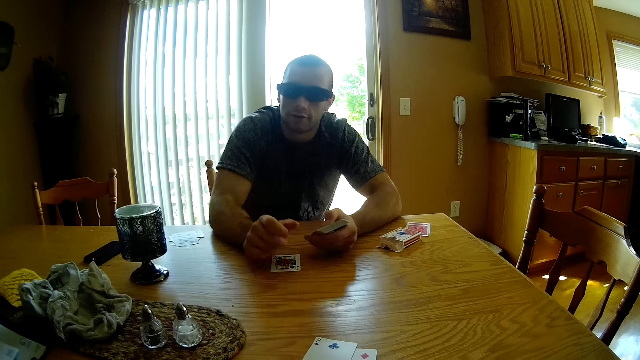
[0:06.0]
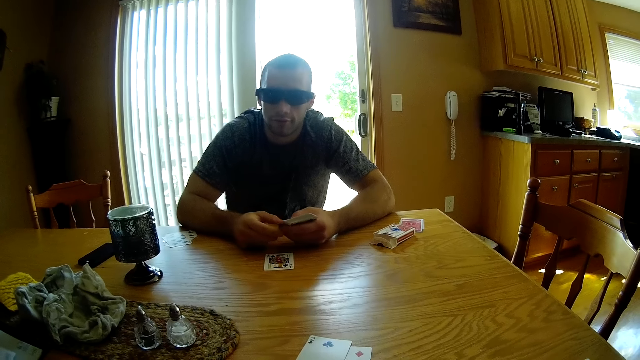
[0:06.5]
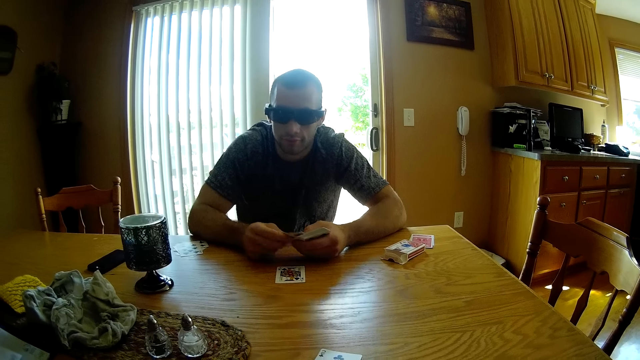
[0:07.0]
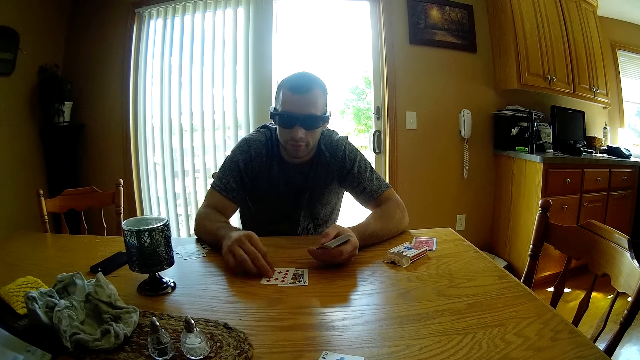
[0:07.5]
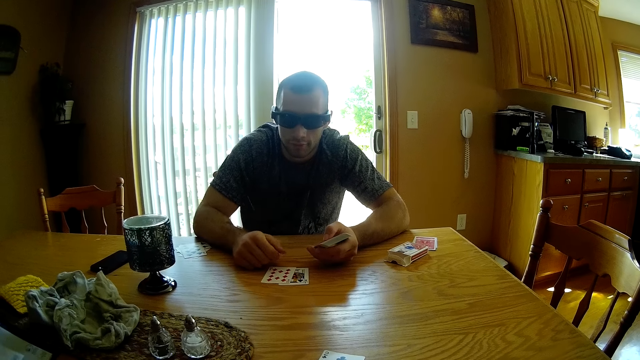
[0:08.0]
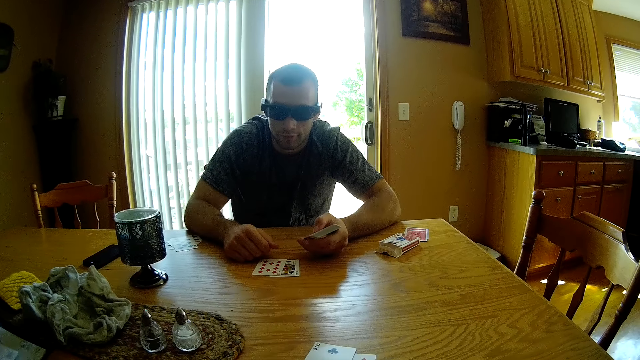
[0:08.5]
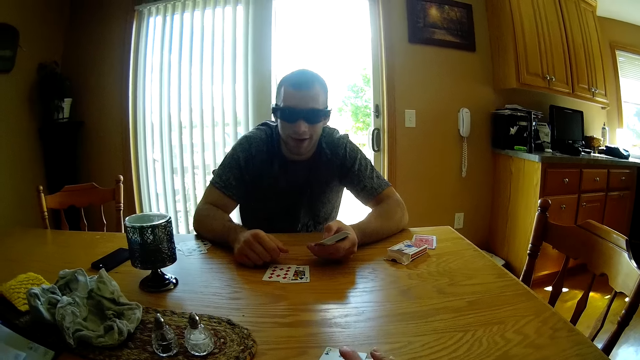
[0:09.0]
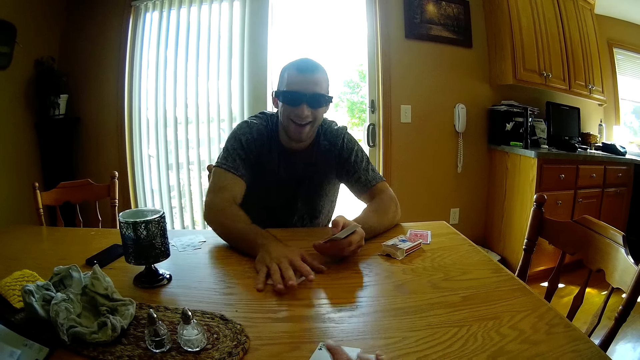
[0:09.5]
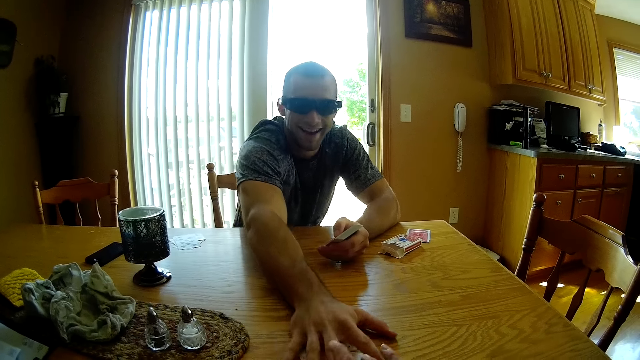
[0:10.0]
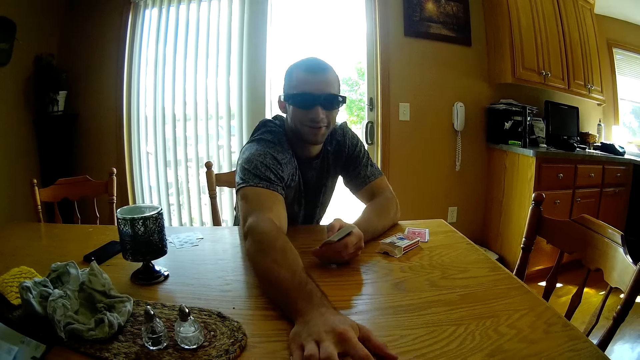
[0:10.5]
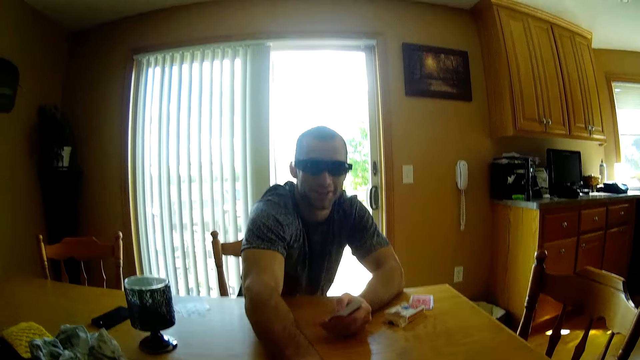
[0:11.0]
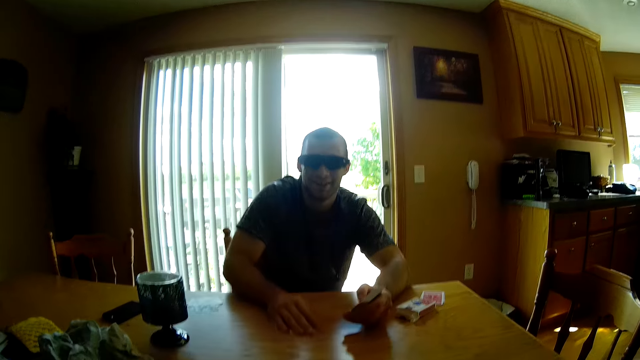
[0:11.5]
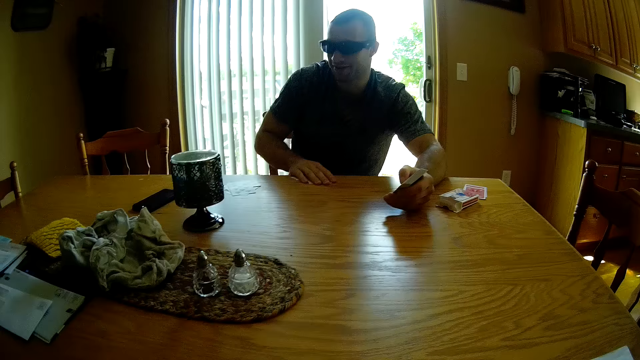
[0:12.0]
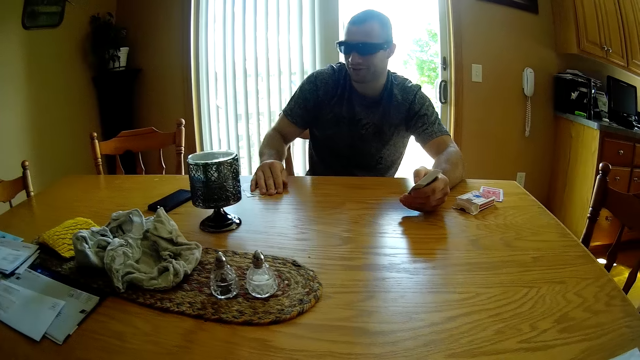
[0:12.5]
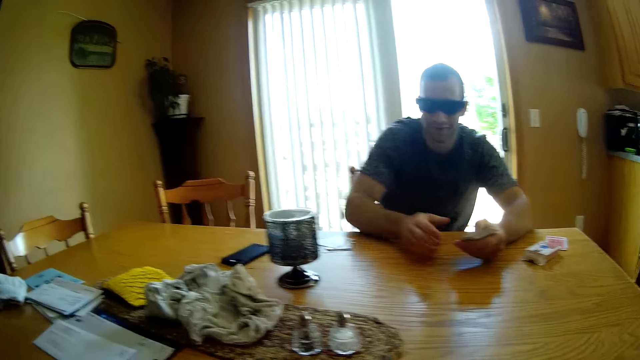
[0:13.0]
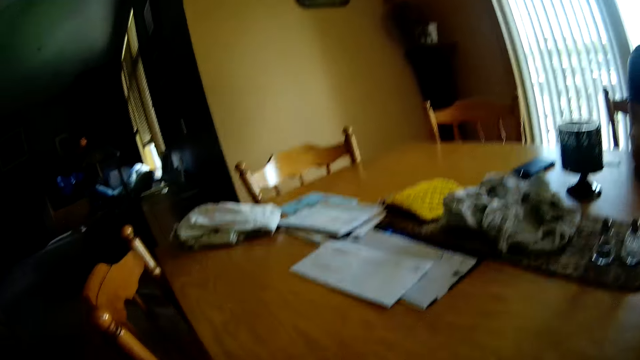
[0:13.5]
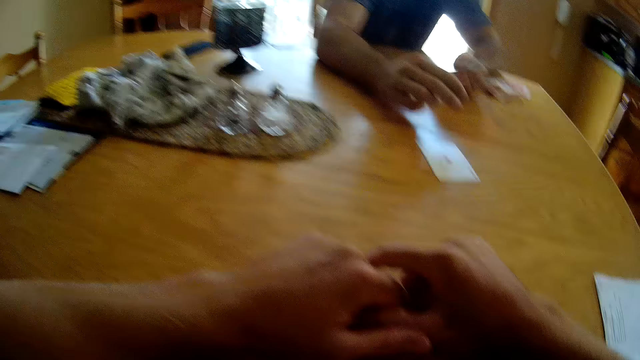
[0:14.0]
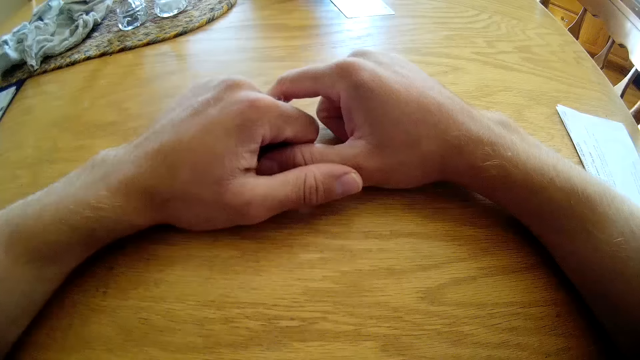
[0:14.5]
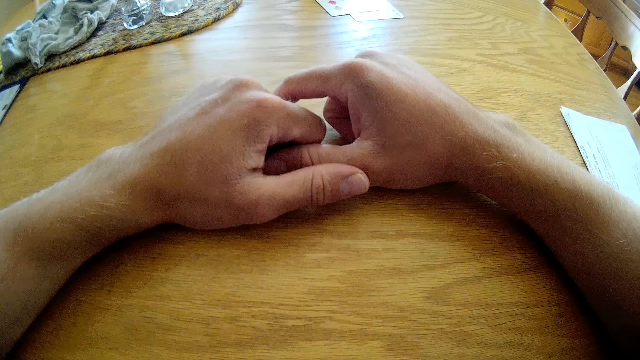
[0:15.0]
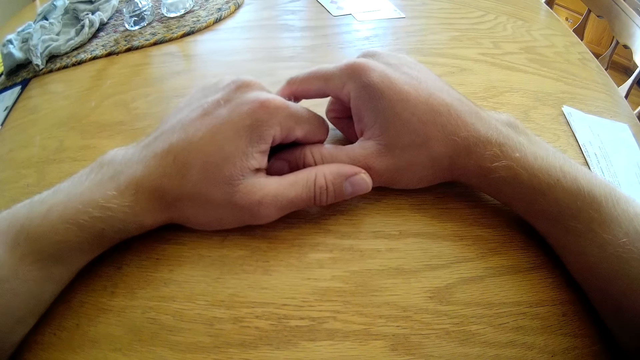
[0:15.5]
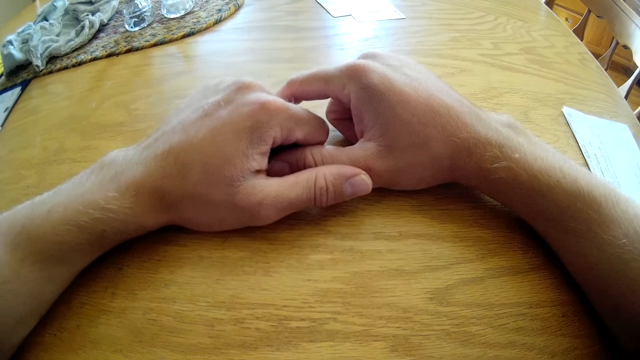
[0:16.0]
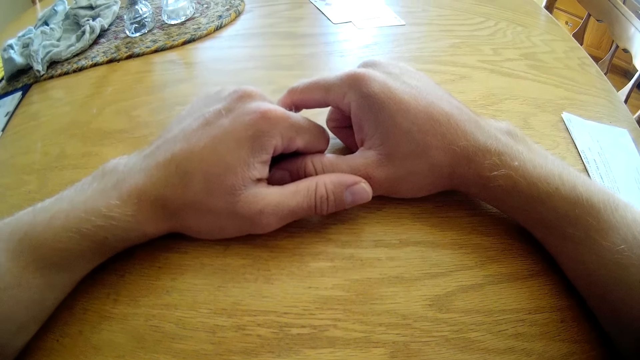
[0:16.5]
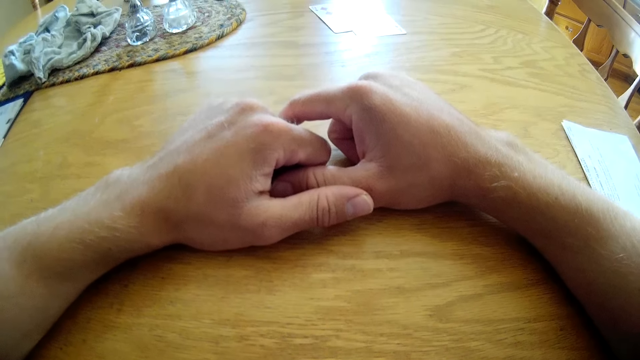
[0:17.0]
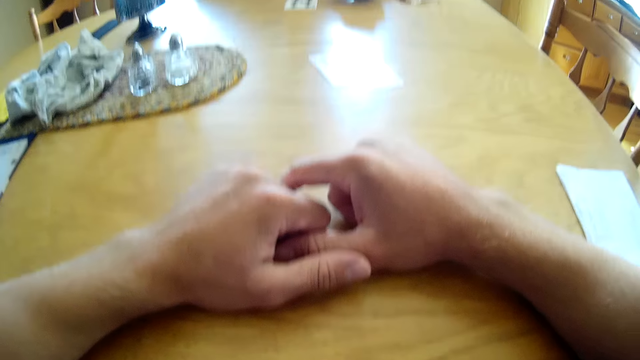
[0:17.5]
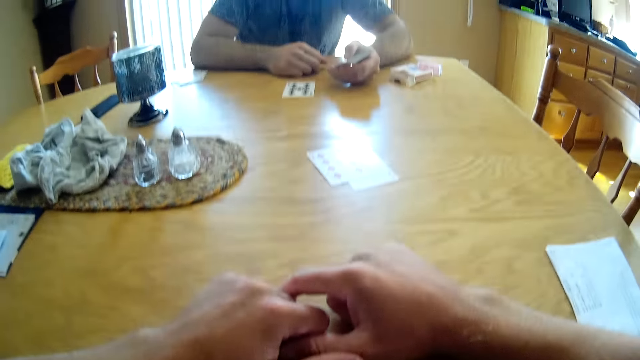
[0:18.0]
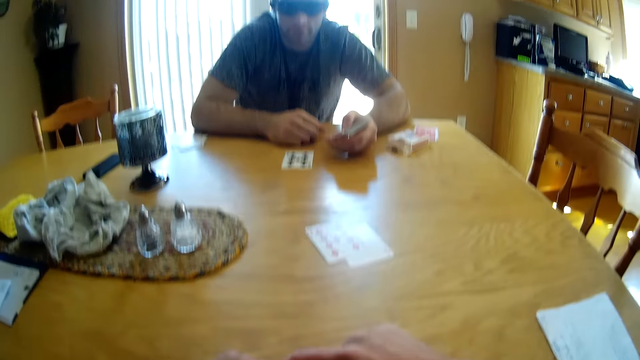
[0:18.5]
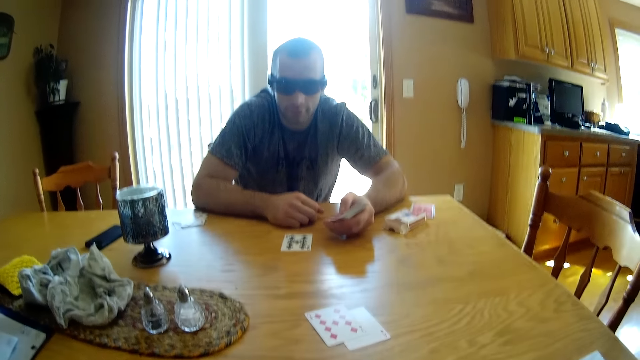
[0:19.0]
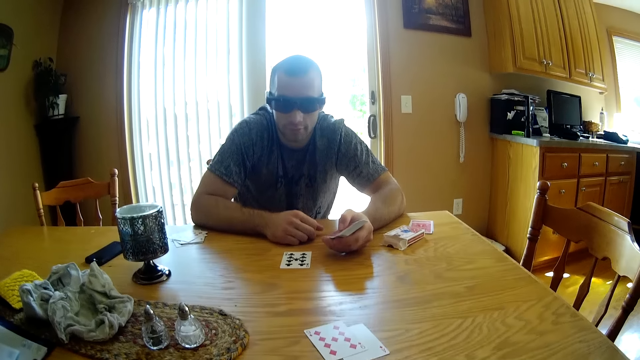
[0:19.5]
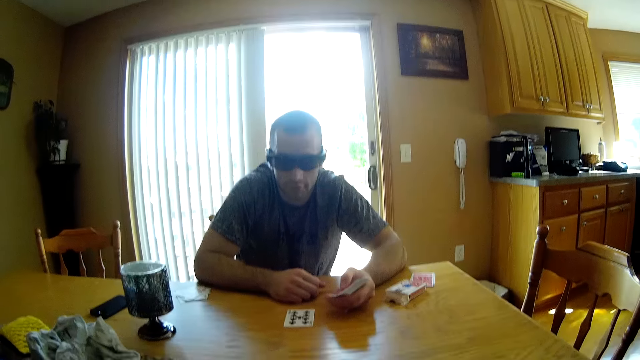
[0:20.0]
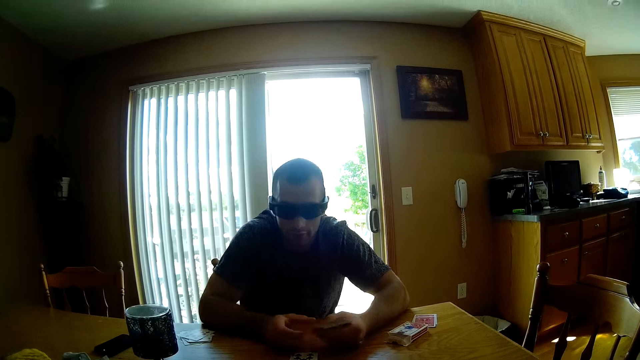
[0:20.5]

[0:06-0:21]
A man takes the play card, puts down the play card, looks at the play cards, and moves the play card on the table. The man moves aside the play card. The camera wearer looks around the room. The man puts the play card on the table. The camera wearer looks at the man.

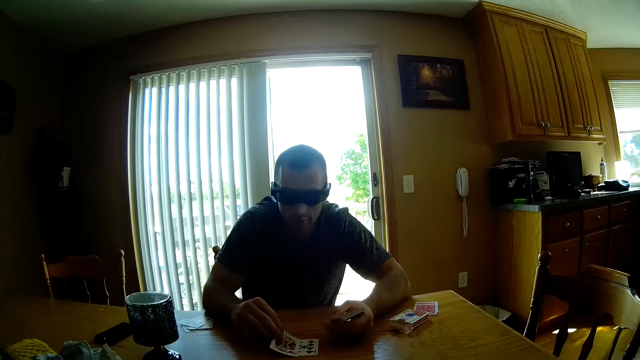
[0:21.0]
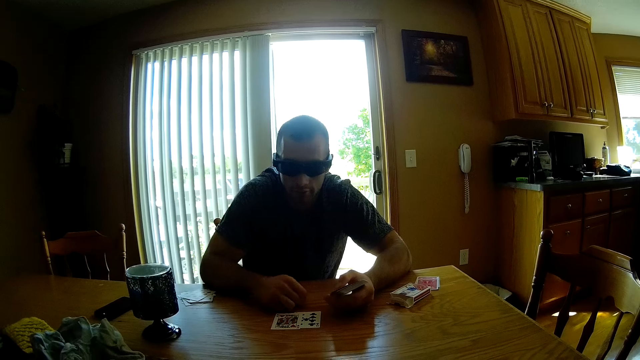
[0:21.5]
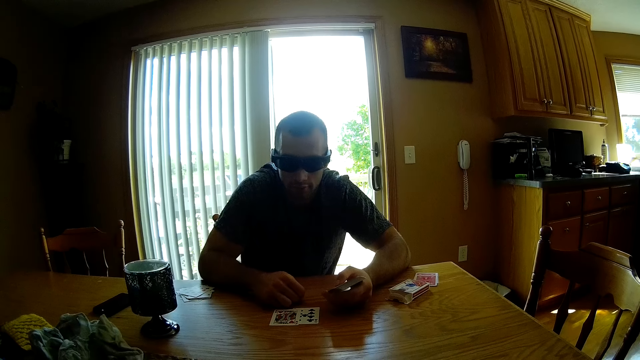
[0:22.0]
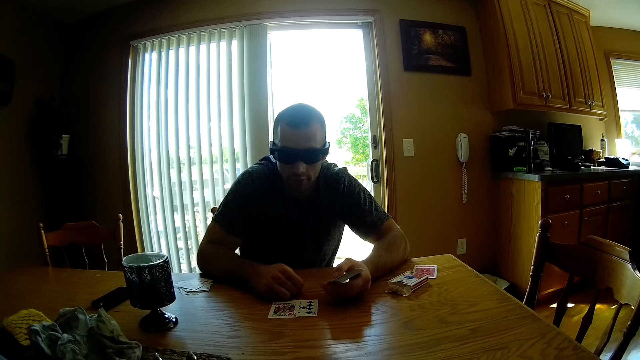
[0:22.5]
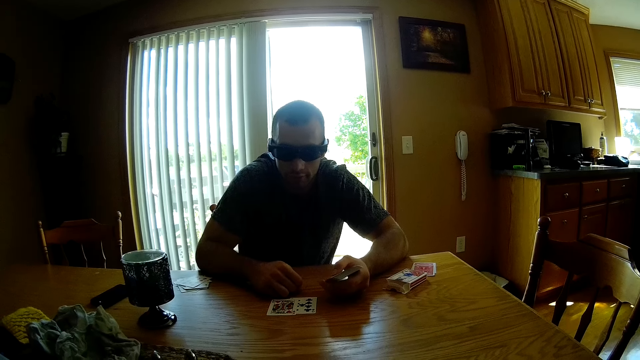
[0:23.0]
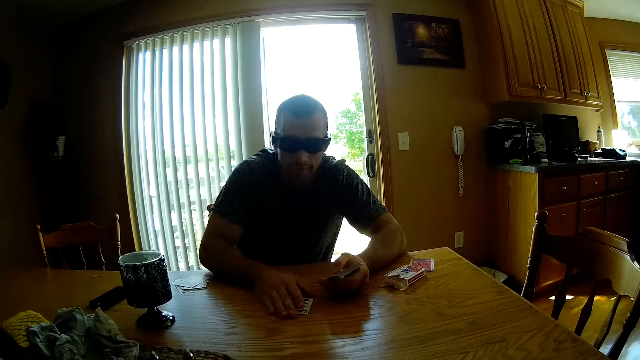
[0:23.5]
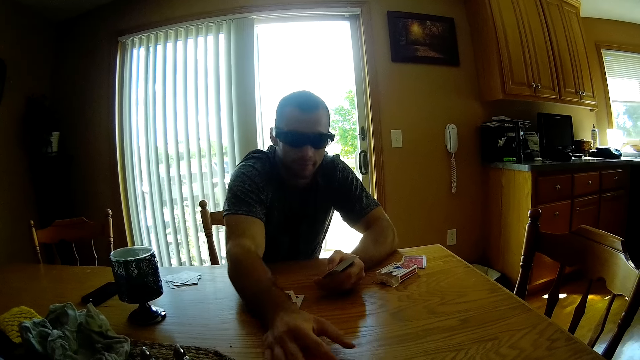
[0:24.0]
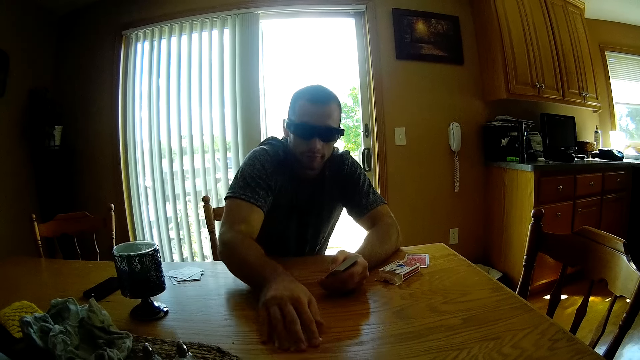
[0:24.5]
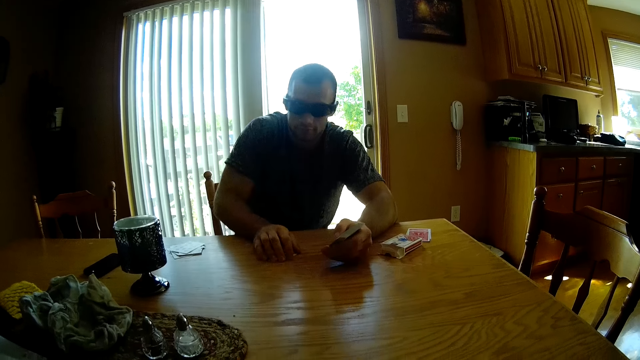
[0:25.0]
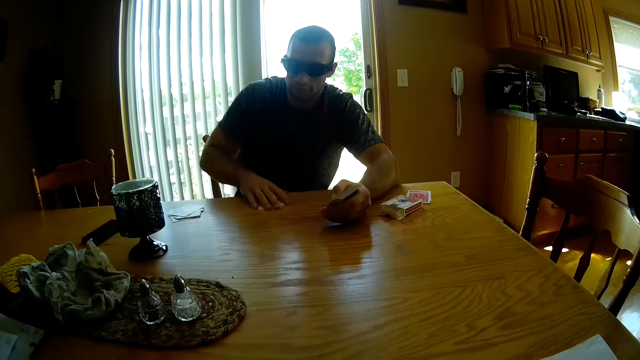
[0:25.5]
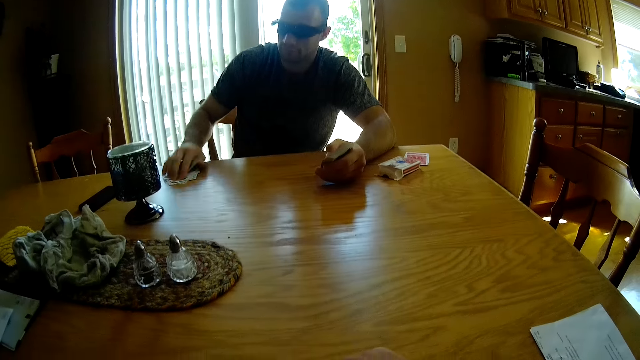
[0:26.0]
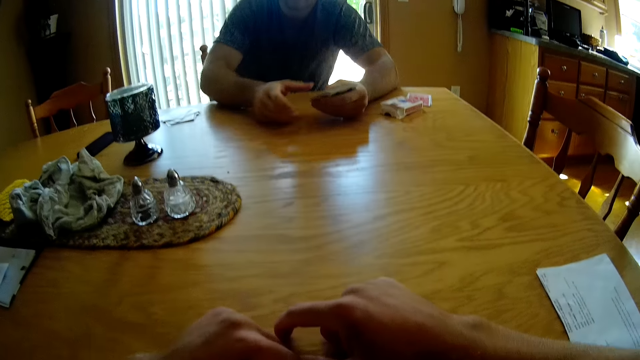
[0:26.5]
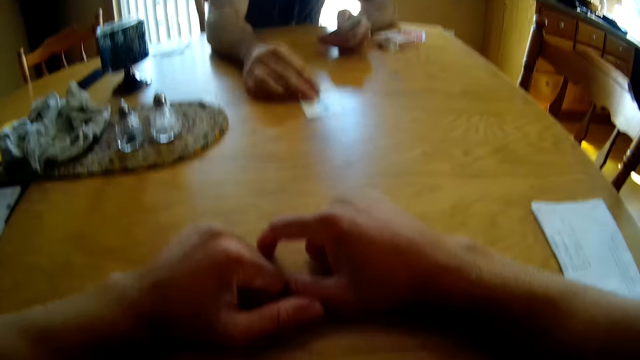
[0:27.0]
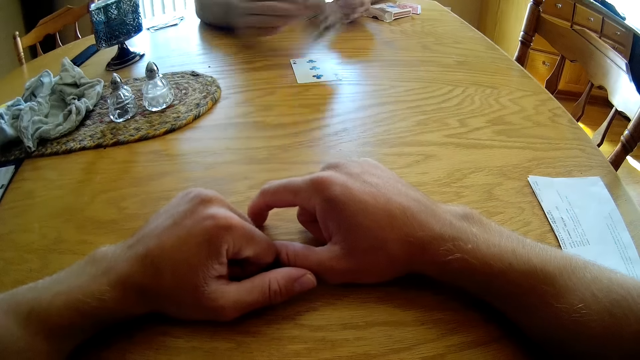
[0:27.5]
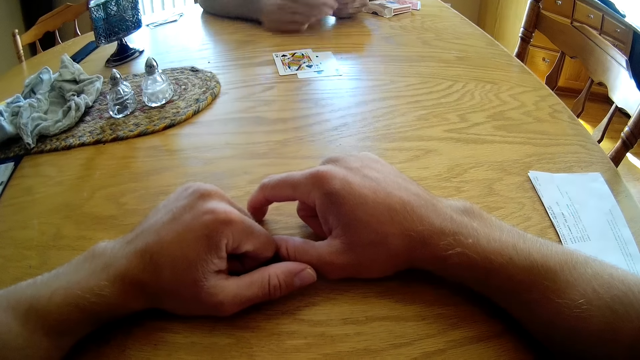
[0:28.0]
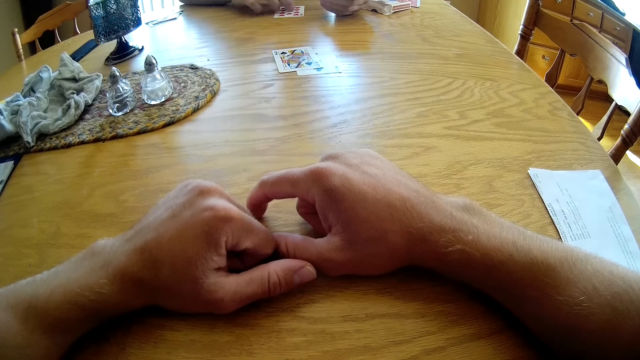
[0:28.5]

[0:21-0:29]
A man puts down the other play card. The man plays poker with the camera wearer and converses with the camera wearer. The man takes the play cards, puts down the play cards, takes the play card, and places cards on the table. The man takes the play card, puts down the play card, and takes the play cards.
